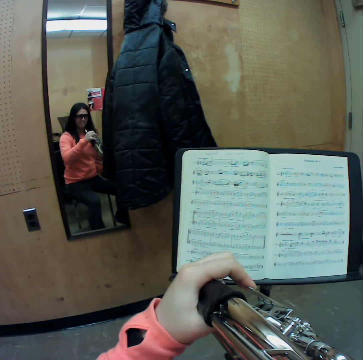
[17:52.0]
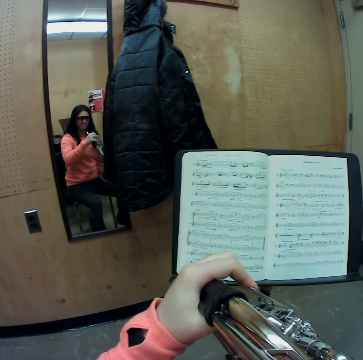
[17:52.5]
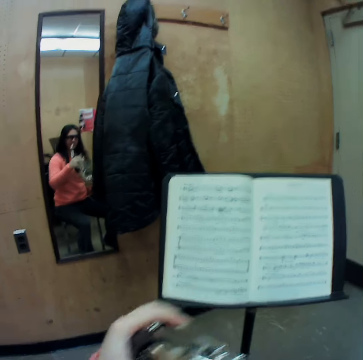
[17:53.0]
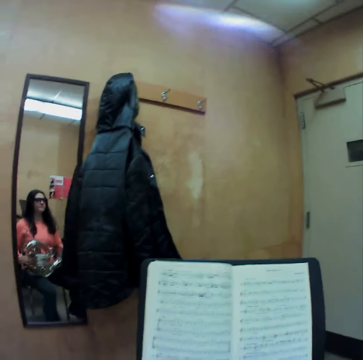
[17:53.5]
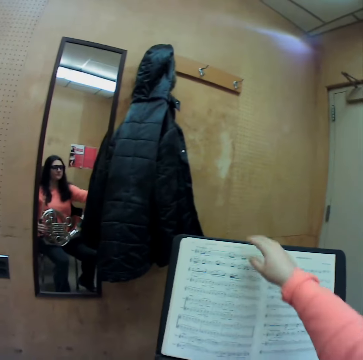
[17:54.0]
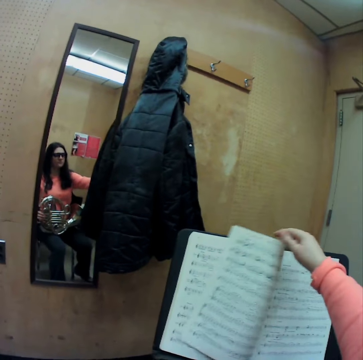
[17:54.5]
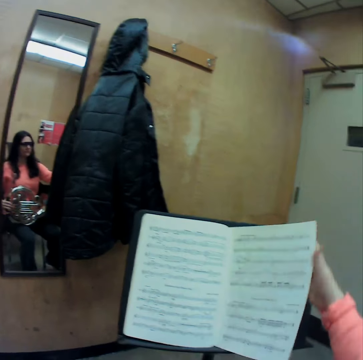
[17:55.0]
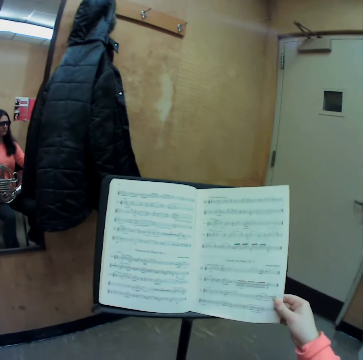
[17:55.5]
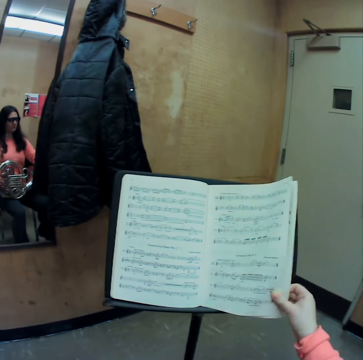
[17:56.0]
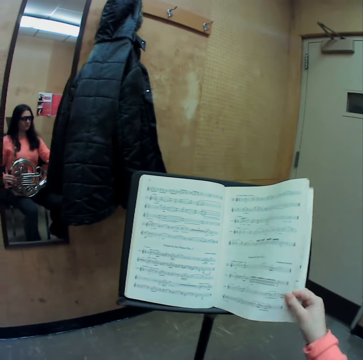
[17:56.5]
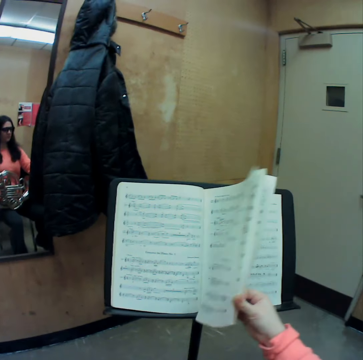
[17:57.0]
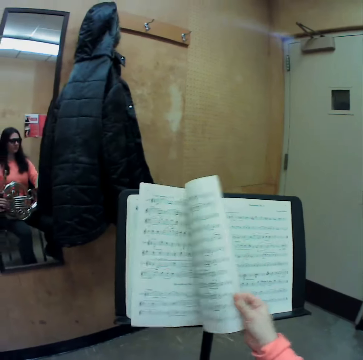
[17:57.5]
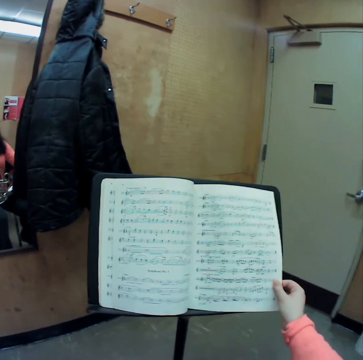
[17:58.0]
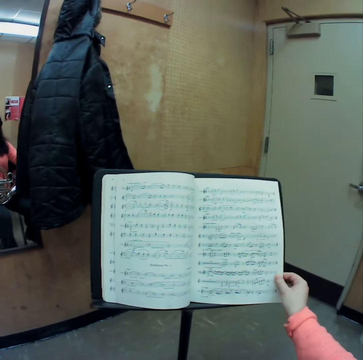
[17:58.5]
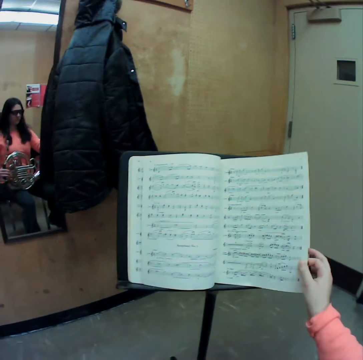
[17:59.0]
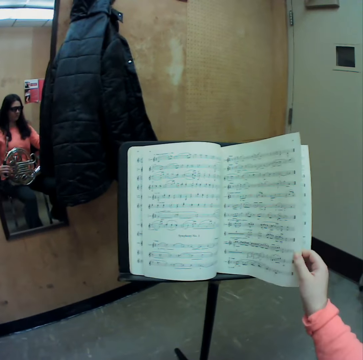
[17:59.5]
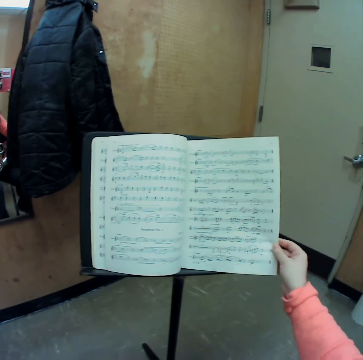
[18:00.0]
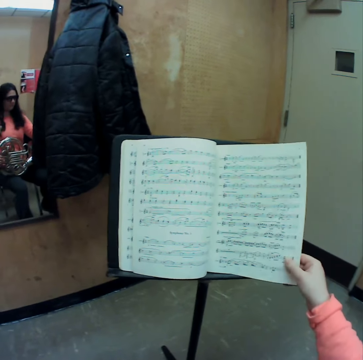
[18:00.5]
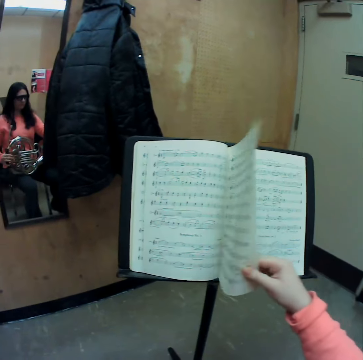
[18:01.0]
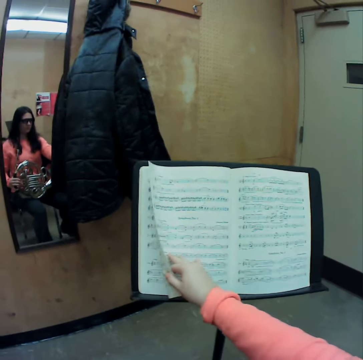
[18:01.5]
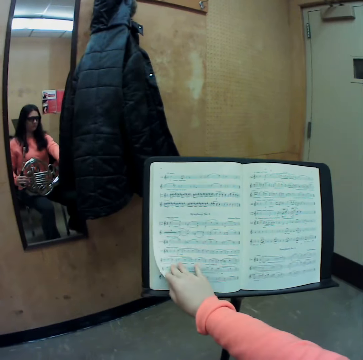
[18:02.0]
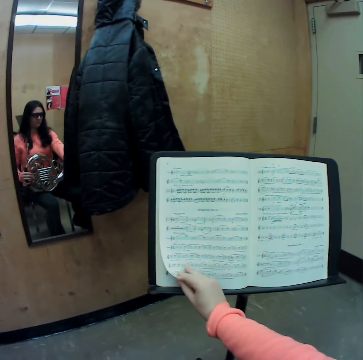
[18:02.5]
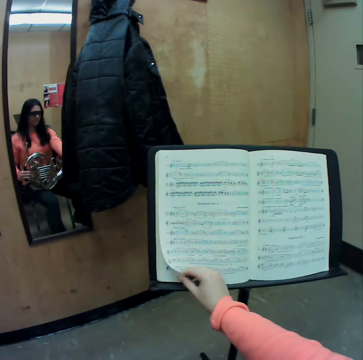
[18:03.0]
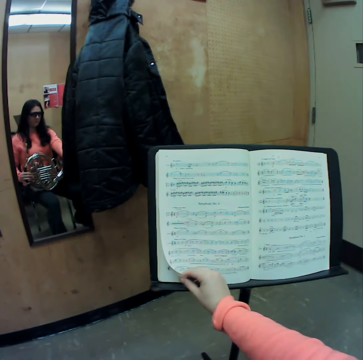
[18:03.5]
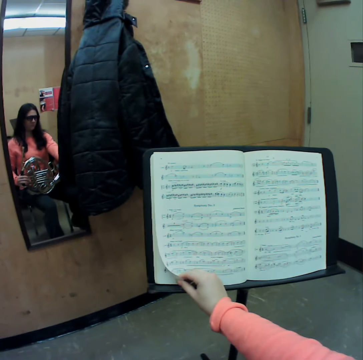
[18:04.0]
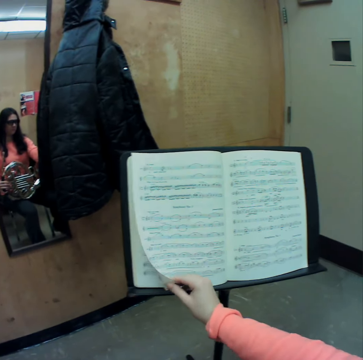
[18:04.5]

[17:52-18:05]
The camera wearer flips through the pages of the music book with her right hand. She stares at the music book. She flips the music book.

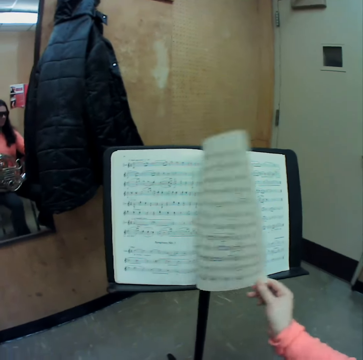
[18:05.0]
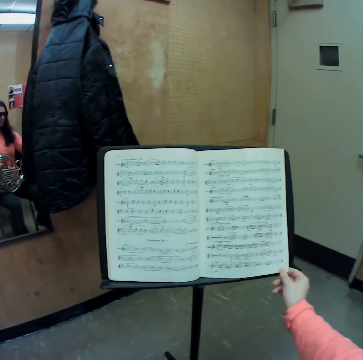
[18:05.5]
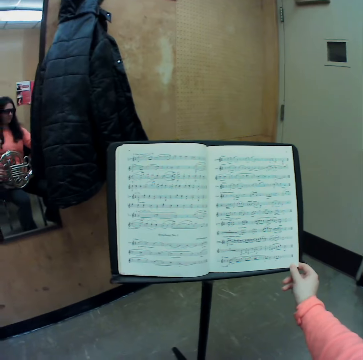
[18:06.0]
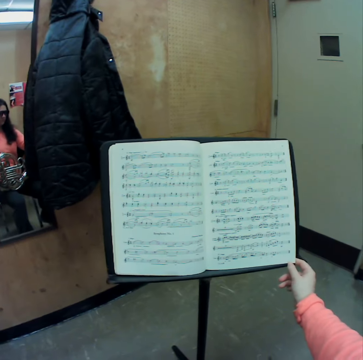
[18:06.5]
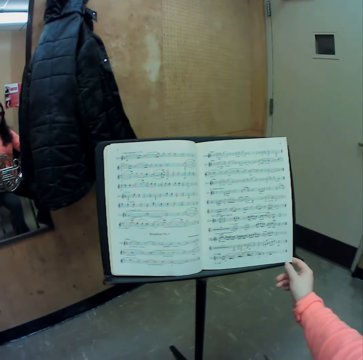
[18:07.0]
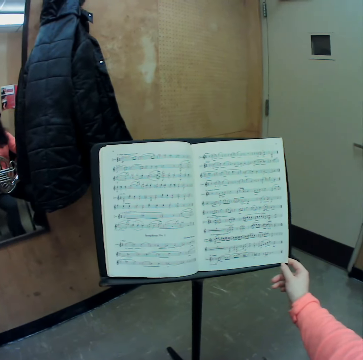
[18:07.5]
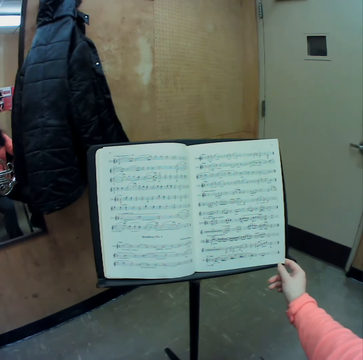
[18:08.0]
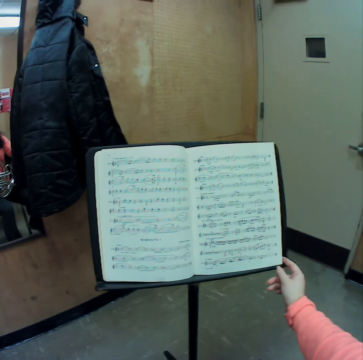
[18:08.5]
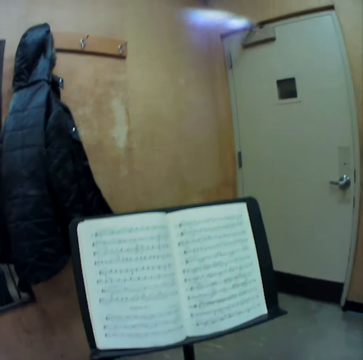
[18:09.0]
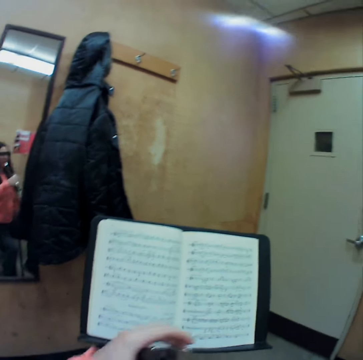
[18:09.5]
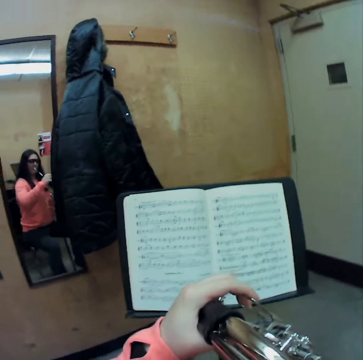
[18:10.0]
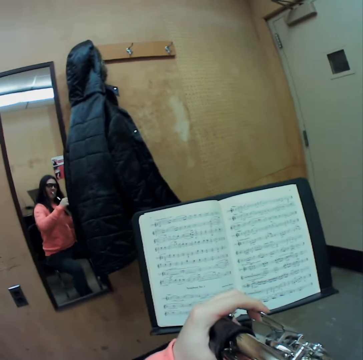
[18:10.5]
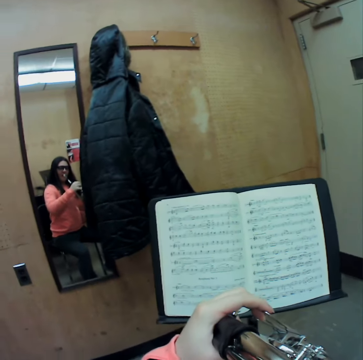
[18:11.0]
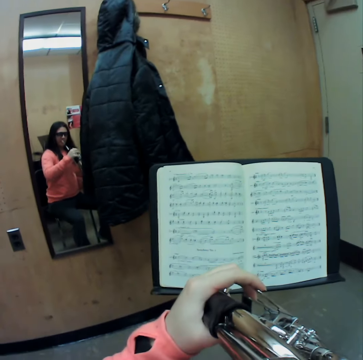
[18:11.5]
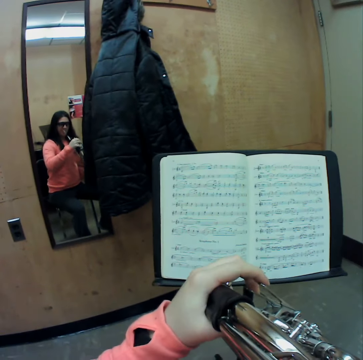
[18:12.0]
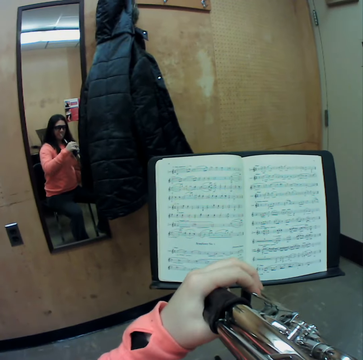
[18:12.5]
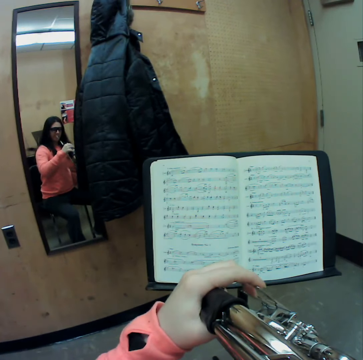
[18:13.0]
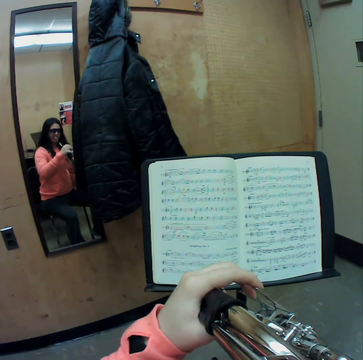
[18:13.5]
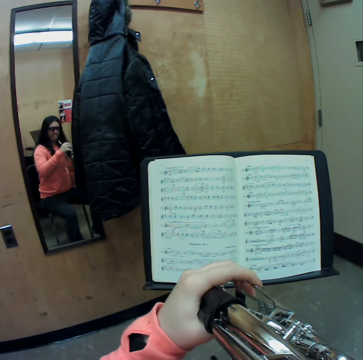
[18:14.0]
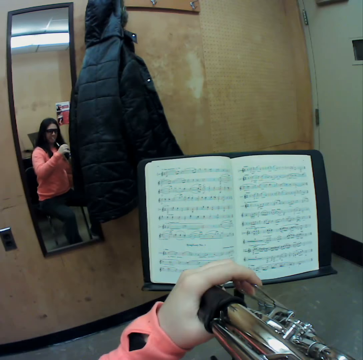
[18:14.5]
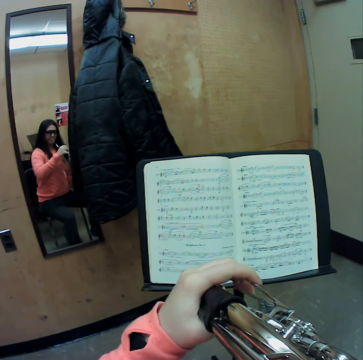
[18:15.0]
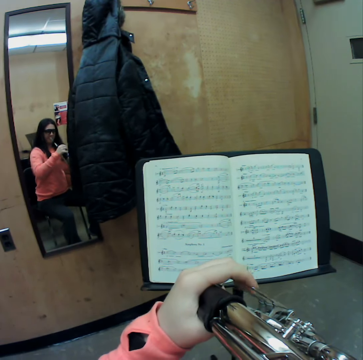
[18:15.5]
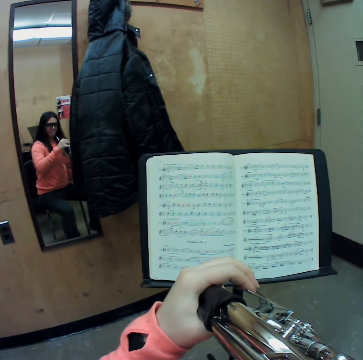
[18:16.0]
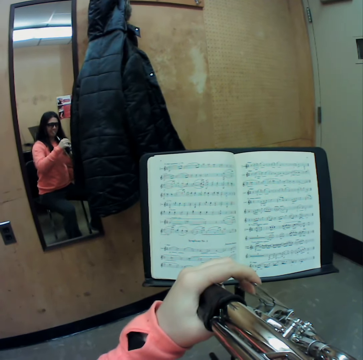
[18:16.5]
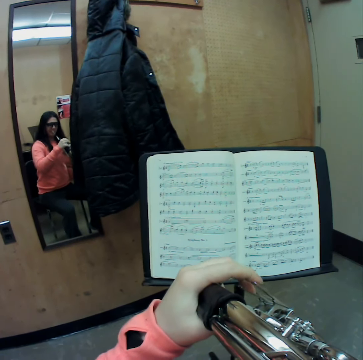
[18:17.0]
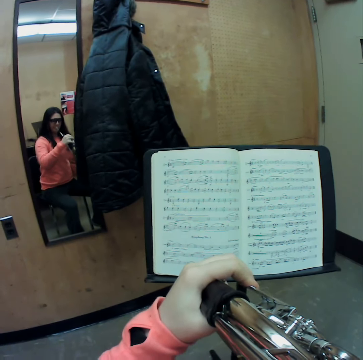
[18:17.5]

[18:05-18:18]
The camera wearer blows a trumpet or French horn. She plays the French horn with her left hand, with her fingers.

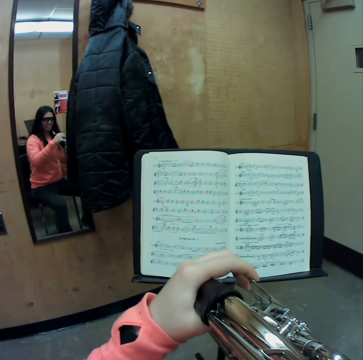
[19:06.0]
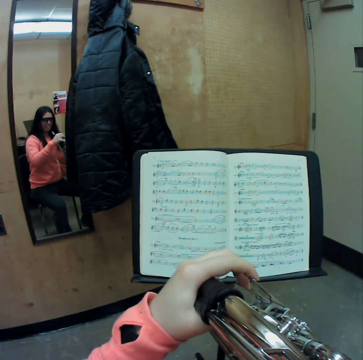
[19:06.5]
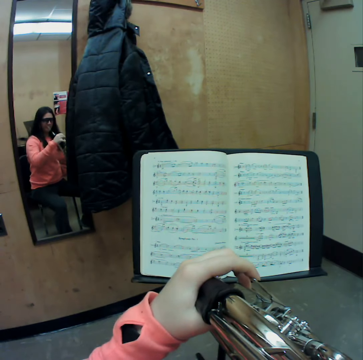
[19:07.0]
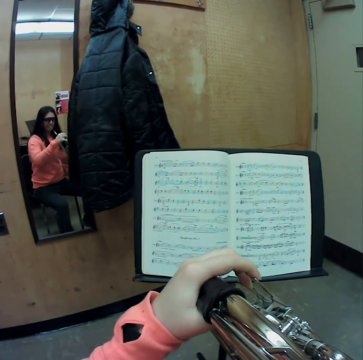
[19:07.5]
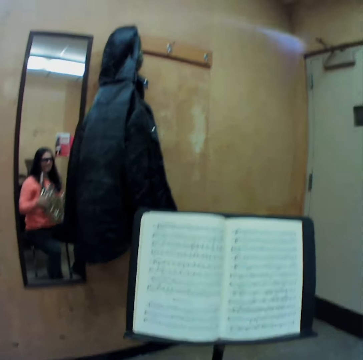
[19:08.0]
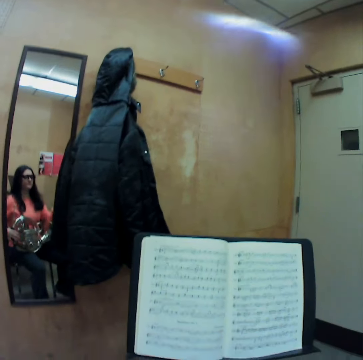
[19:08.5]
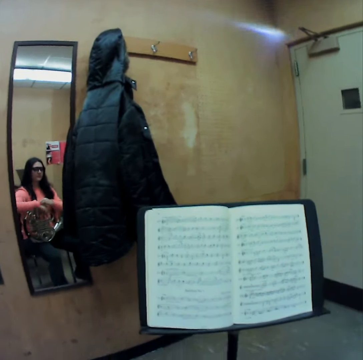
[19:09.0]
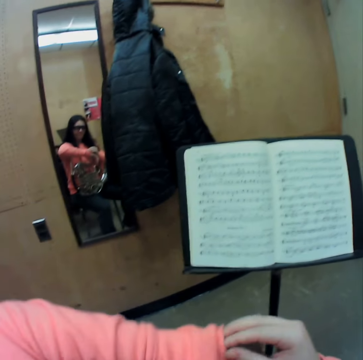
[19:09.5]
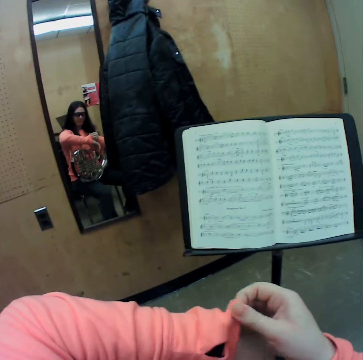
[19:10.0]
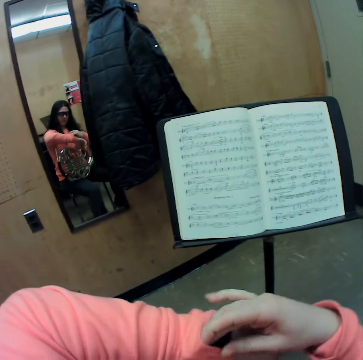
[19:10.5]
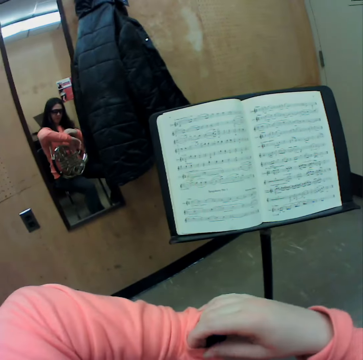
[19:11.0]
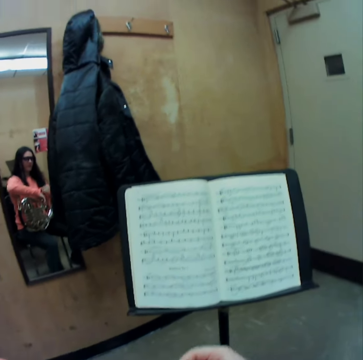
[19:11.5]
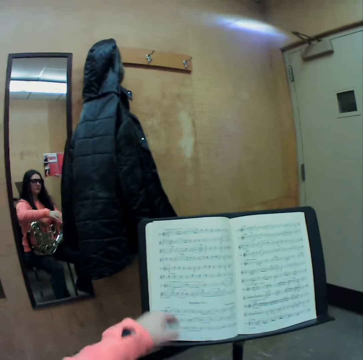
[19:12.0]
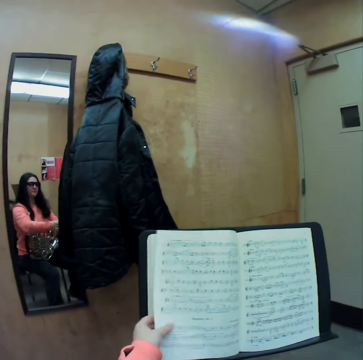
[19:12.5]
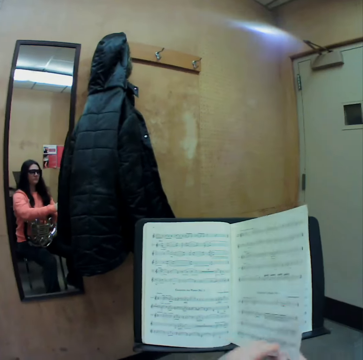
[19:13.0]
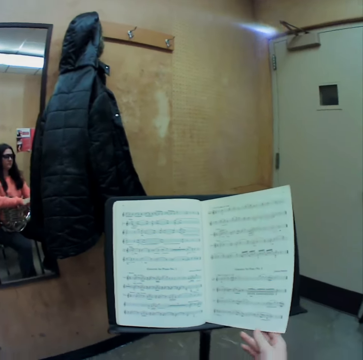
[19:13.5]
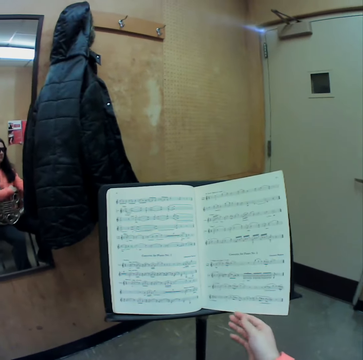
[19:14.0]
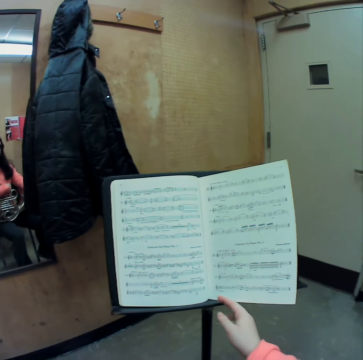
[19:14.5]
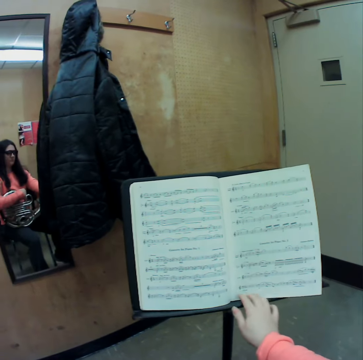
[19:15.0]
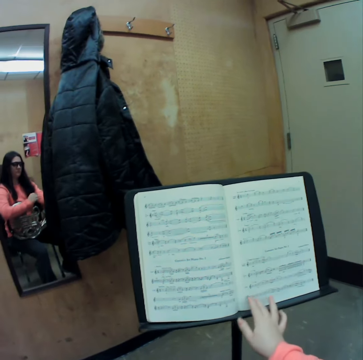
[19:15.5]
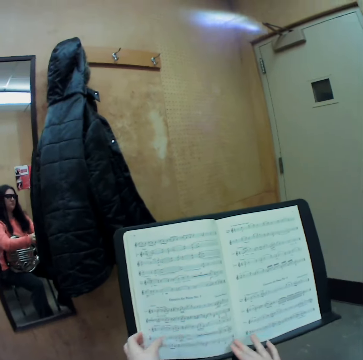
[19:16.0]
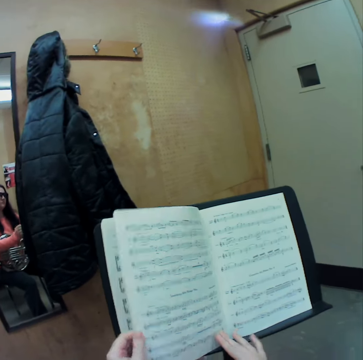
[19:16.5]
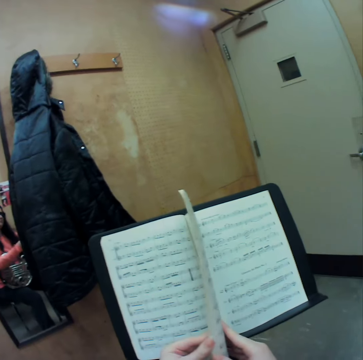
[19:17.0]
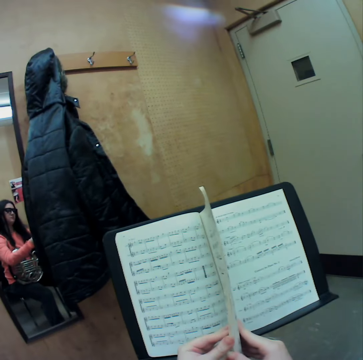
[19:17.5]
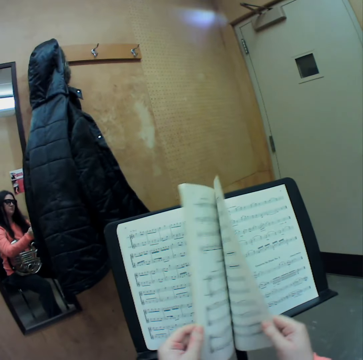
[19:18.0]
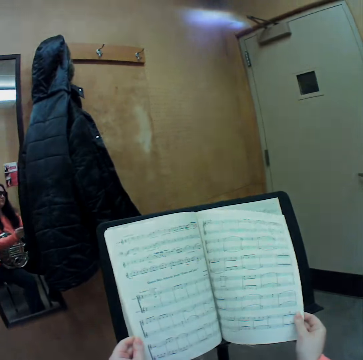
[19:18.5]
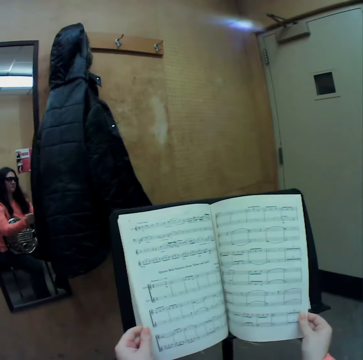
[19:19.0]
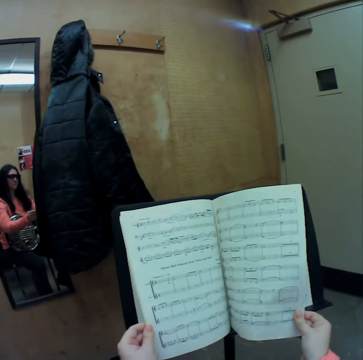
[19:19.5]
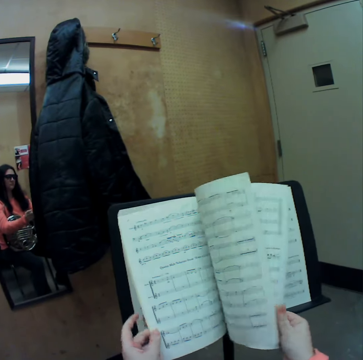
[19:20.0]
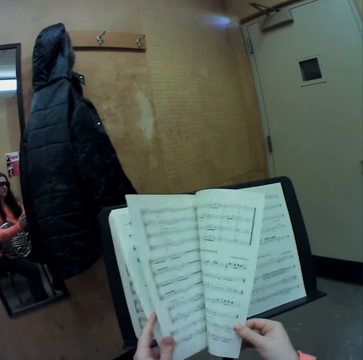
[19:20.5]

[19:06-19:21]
The camera wearer touches her sweater. She adjusts her left sleeve with her right hand. She flips the page of the music book with her left hand. She transfers the page from her left hand to her right hand. She flips some pages of the music book with both hands.
